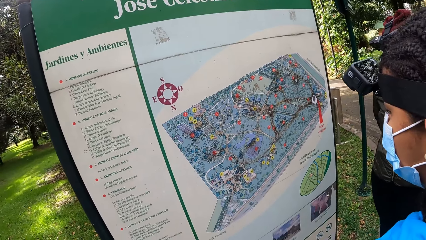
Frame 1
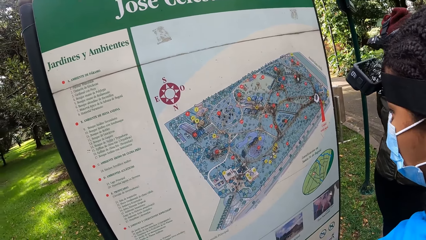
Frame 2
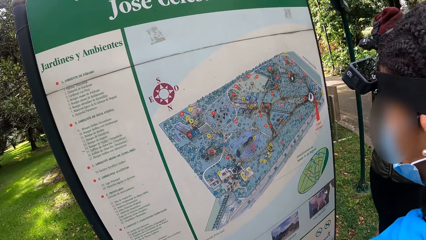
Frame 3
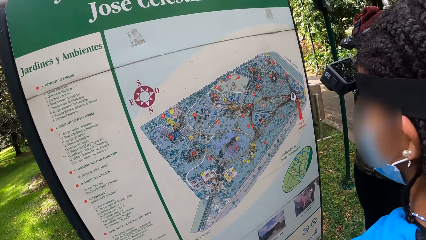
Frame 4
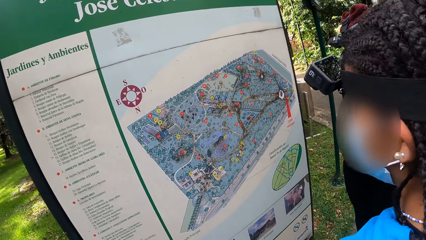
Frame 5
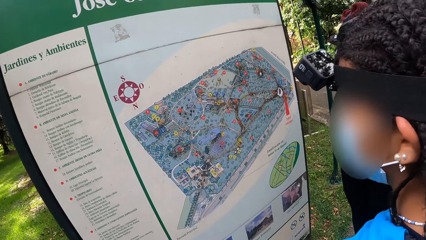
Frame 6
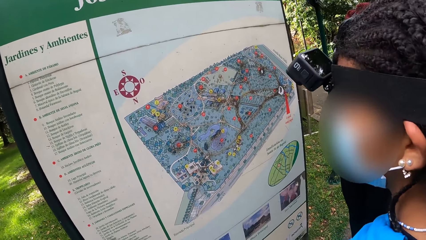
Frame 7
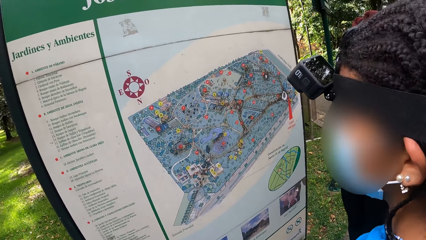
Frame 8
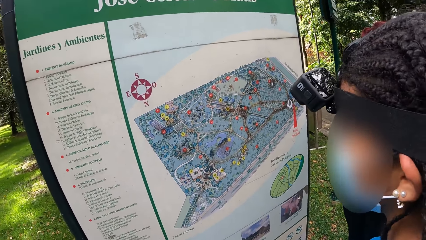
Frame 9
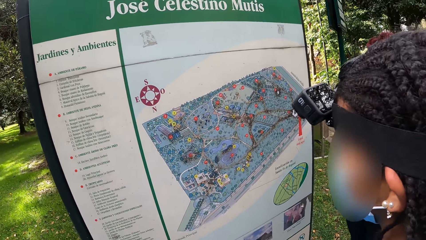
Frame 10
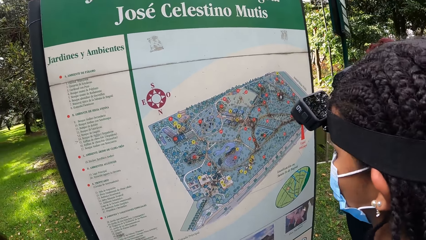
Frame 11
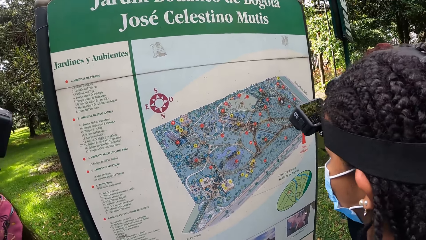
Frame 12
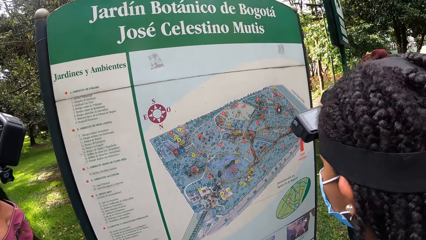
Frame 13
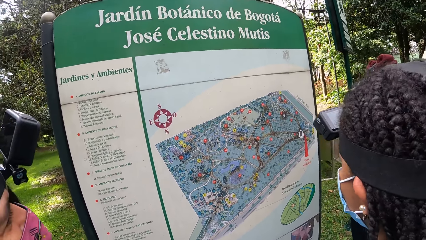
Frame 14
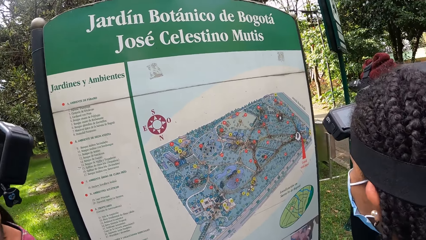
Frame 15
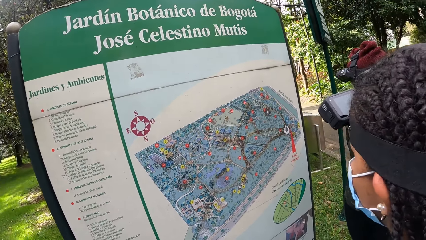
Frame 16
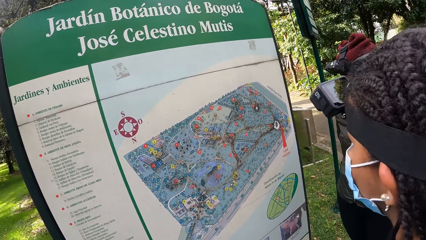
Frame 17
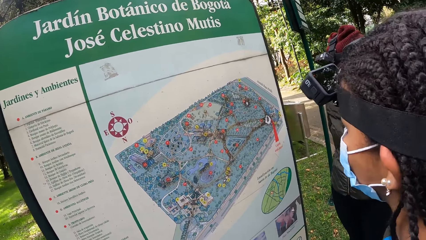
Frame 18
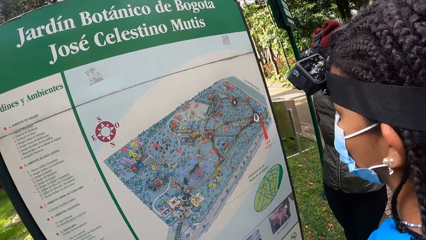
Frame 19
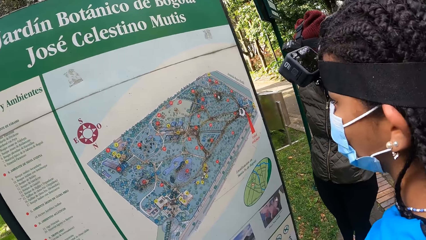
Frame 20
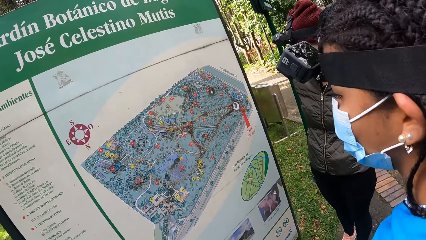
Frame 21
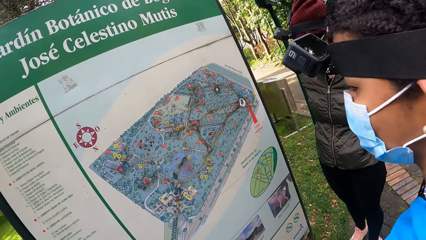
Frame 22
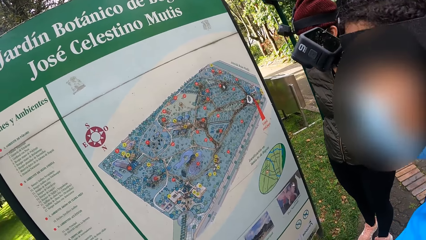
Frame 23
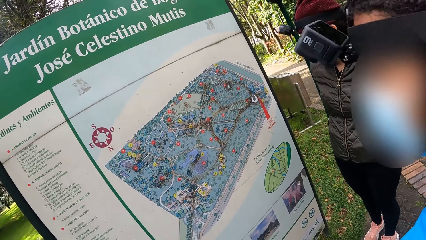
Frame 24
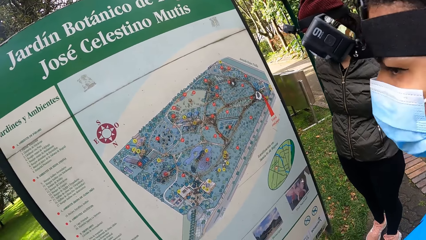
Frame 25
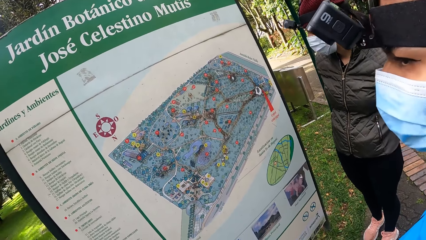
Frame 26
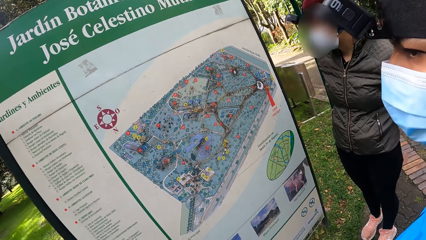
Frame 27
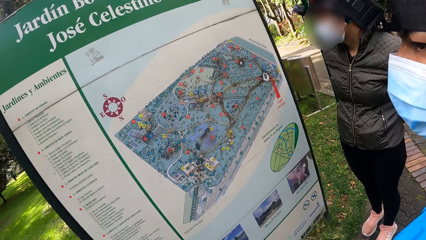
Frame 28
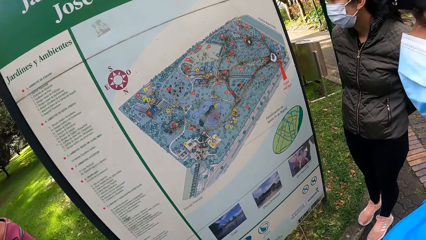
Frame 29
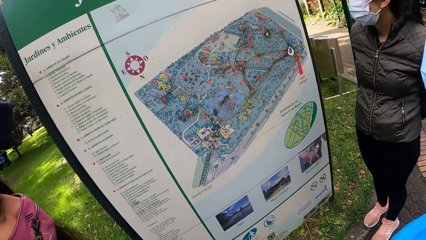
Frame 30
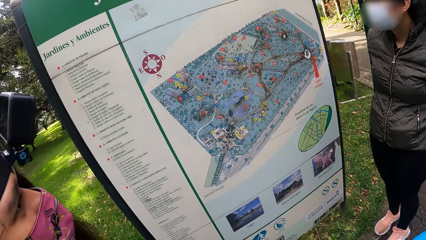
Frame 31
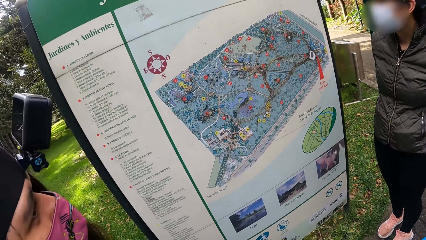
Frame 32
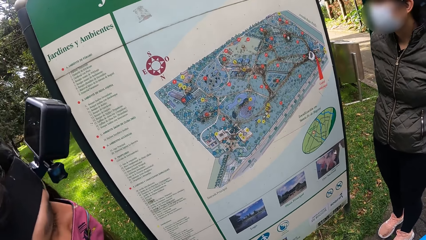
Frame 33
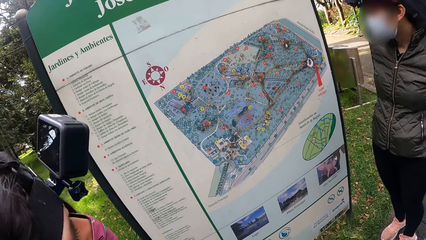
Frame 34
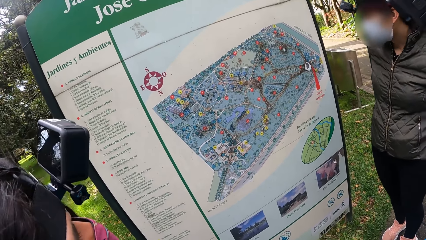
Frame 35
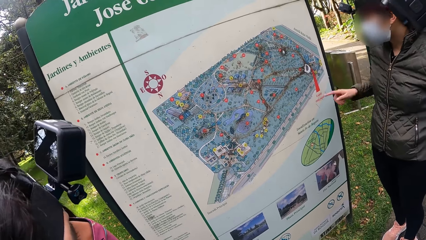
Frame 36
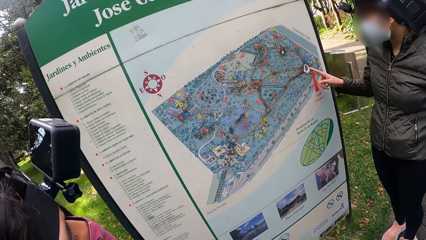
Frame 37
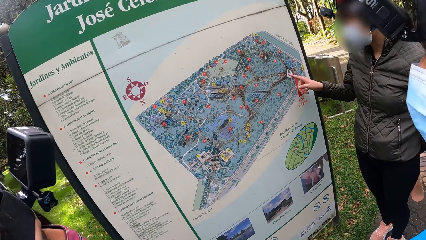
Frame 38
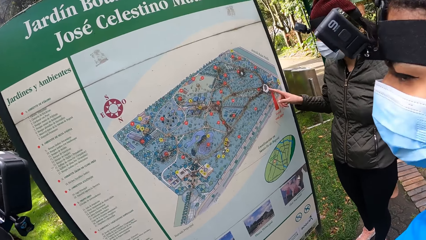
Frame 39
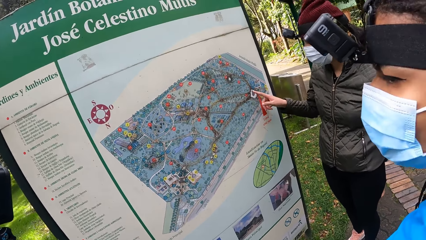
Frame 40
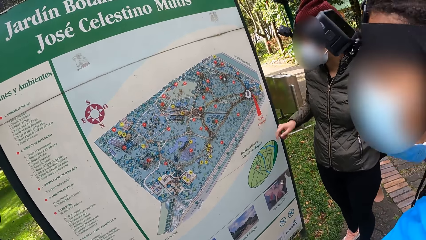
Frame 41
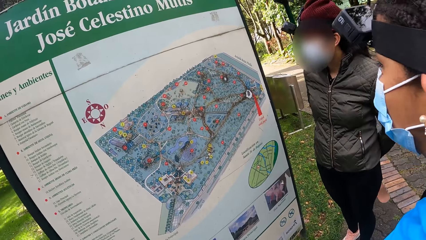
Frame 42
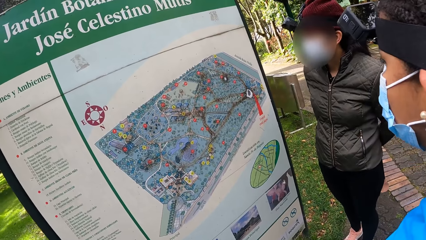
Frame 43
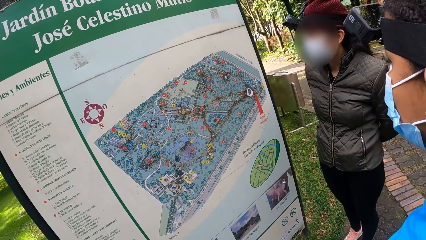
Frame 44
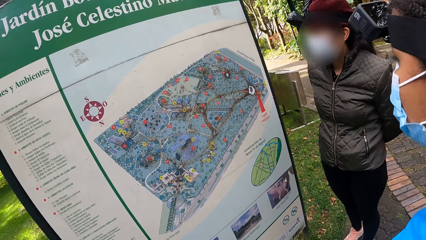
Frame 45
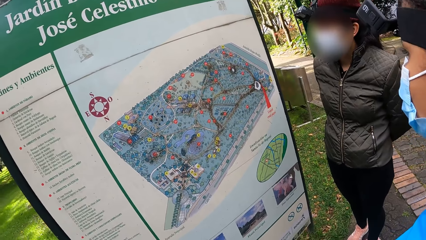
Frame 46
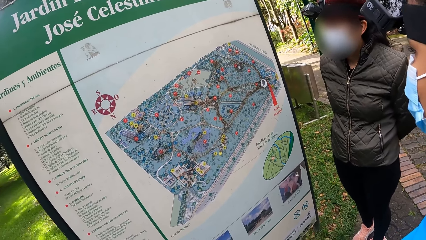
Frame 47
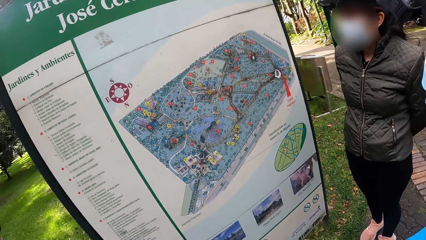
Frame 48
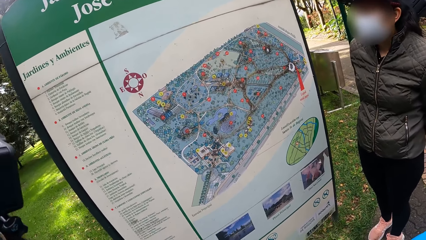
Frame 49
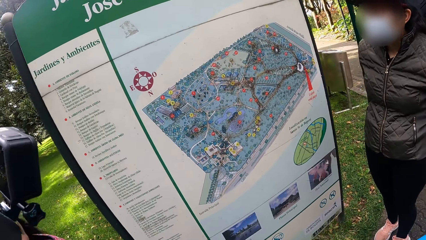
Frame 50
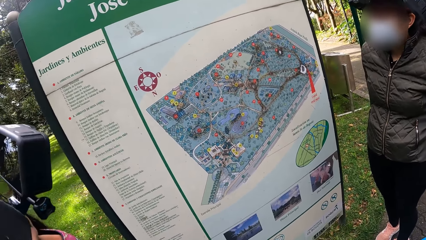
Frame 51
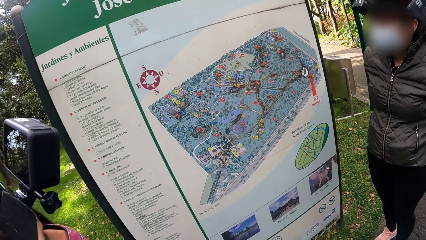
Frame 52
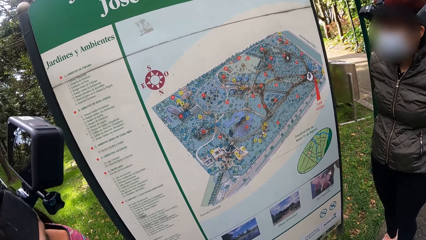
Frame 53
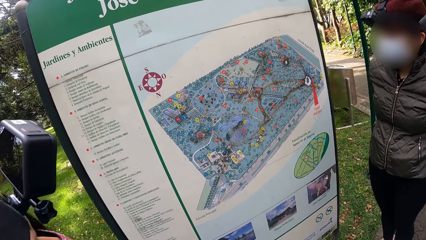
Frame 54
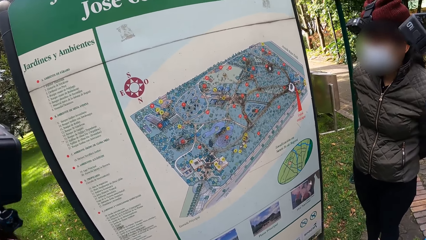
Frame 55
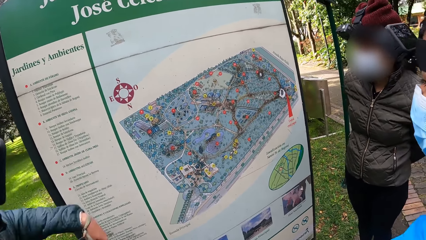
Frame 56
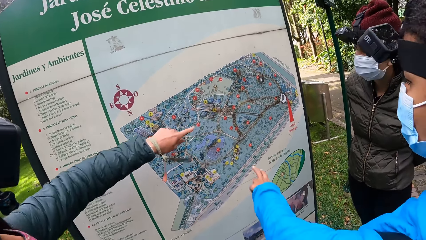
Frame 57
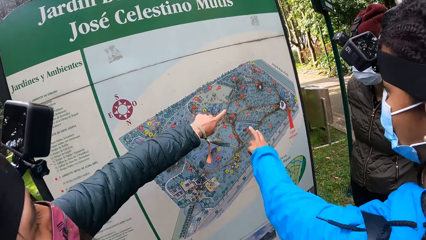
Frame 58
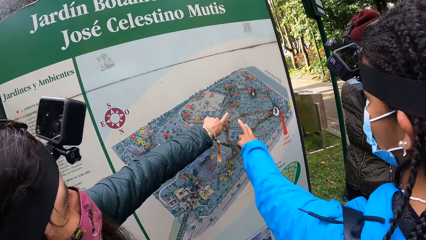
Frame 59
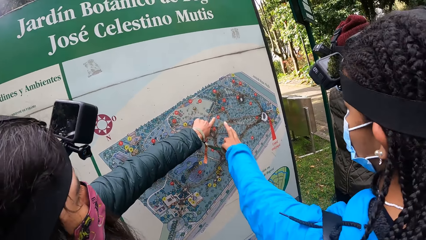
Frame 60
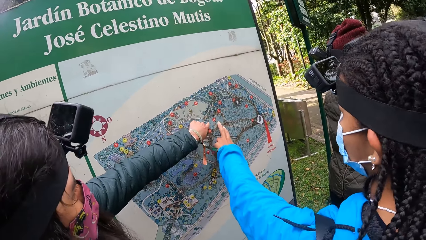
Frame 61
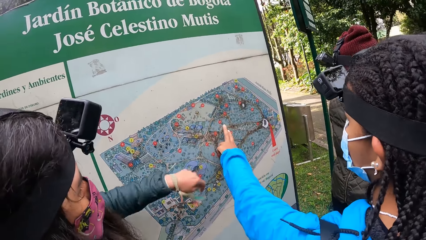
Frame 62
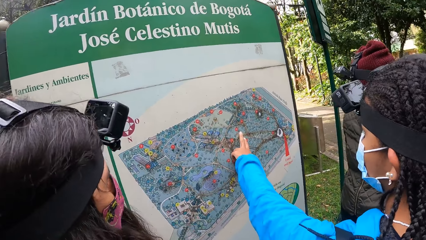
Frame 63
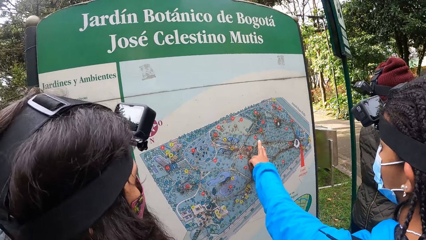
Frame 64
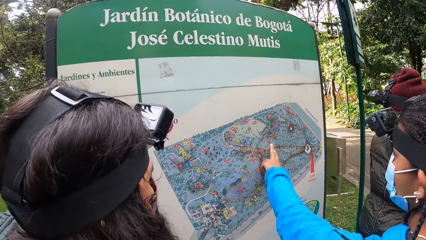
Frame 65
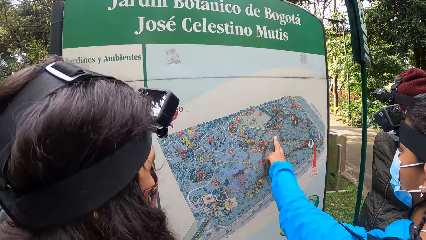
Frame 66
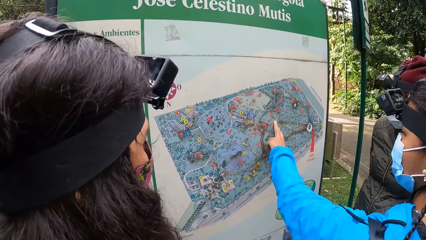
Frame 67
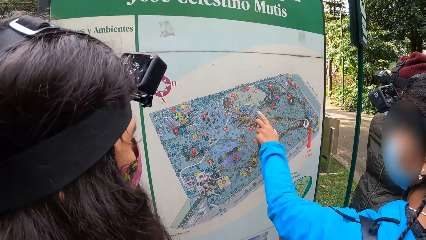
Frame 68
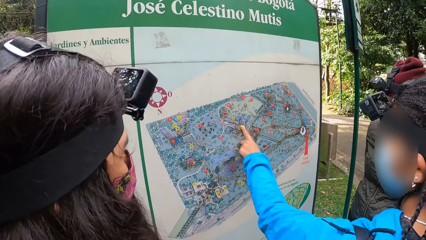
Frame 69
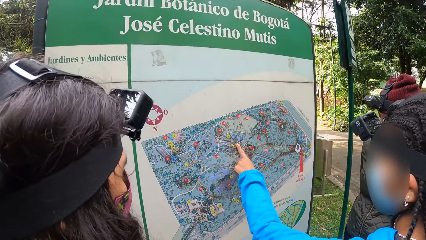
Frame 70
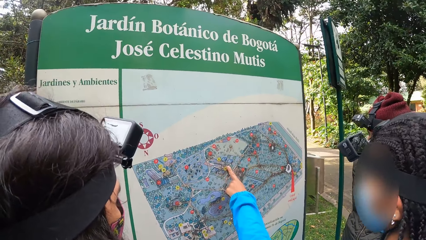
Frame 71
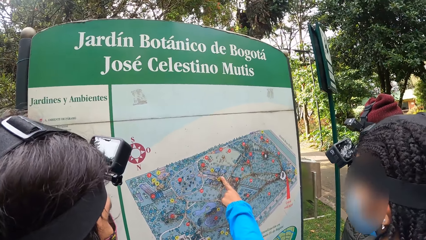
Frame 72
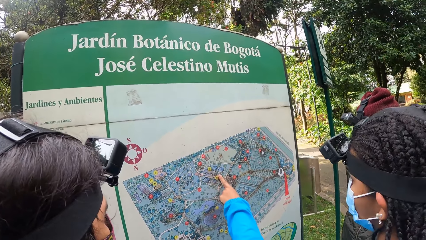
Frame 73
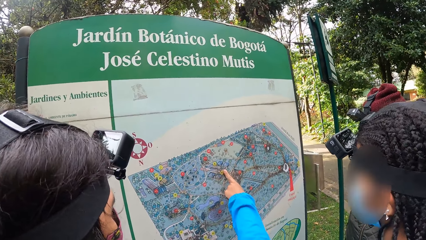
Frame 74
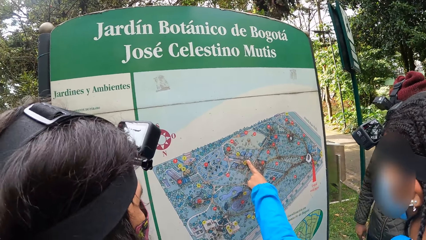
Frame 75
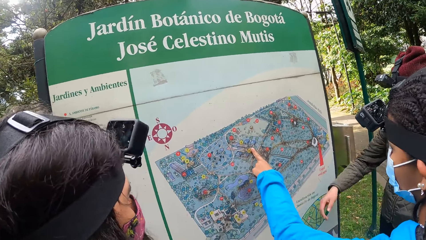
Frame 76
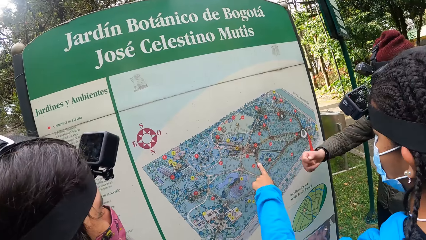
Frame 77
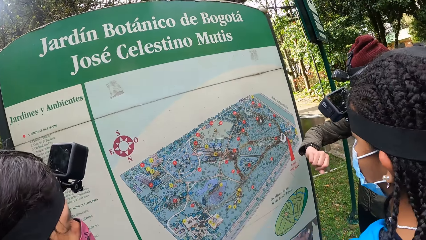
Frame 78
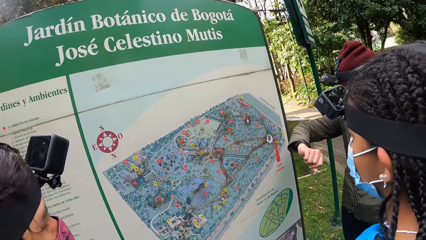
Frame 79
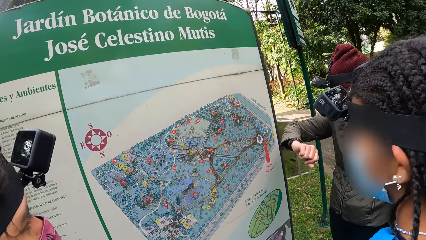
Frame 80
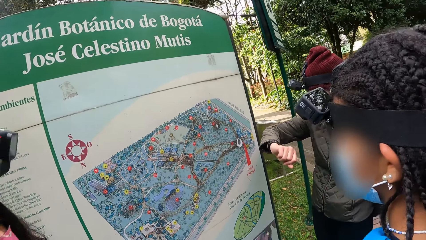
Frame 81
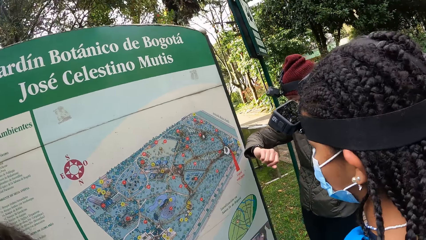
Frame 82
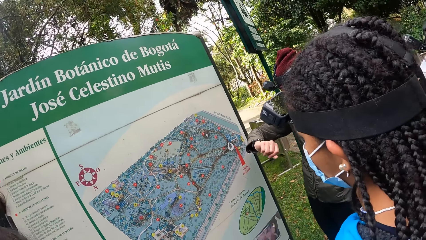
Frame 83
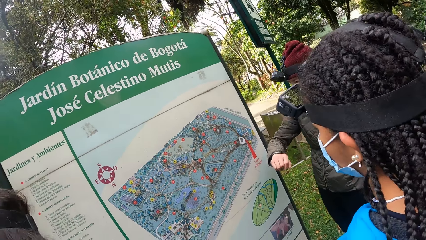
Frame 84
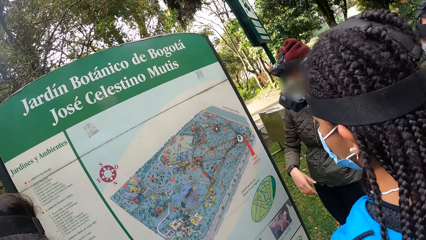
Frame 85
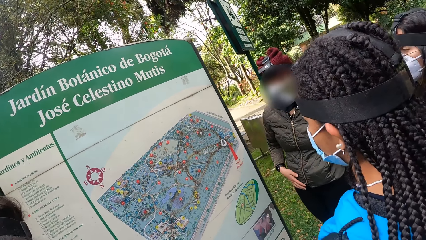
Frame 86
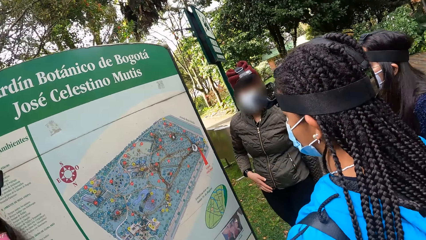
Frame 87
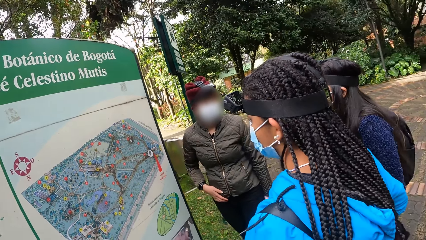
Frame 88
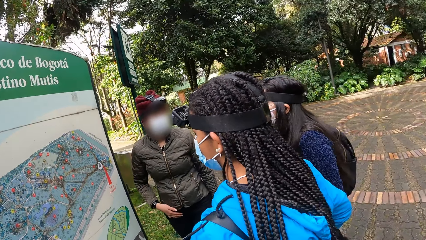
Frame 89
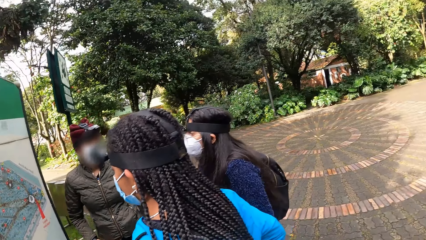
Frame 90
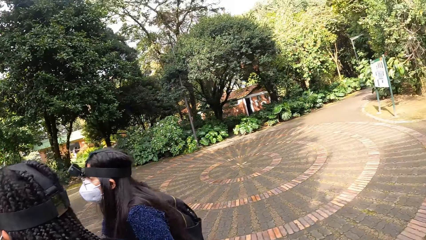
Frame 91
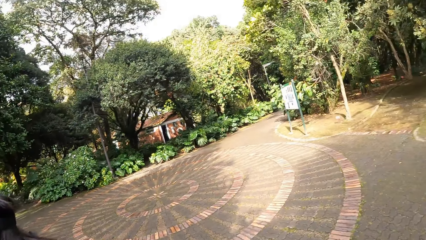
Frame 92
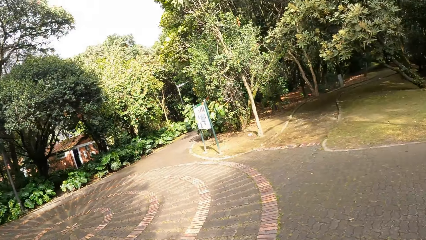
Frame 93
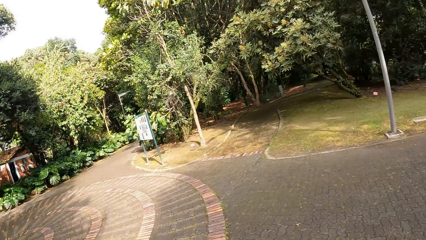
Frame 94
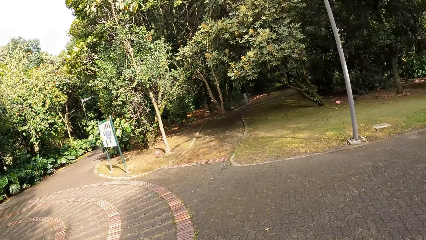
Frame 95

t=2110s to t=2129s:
A woman touches the signboard with her right hand. Another woman touches the signboard with her left hand. A third woman touches the signboard with her left hand. A person touches the map. Another person looks on the watch.
